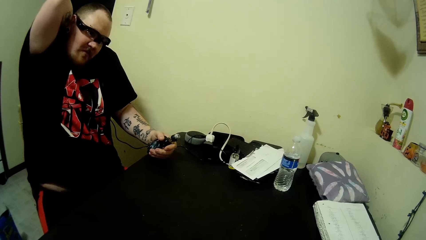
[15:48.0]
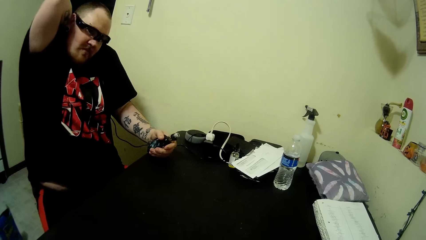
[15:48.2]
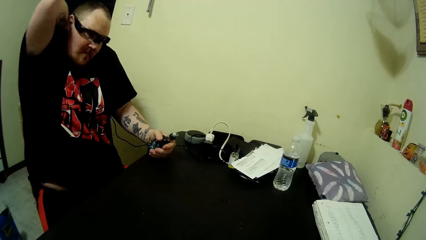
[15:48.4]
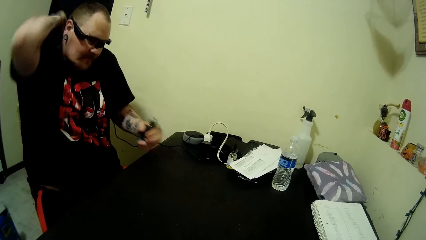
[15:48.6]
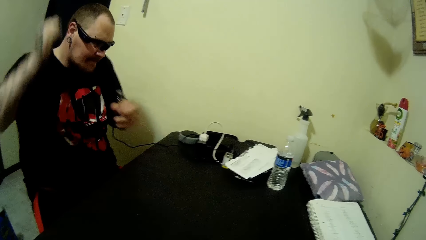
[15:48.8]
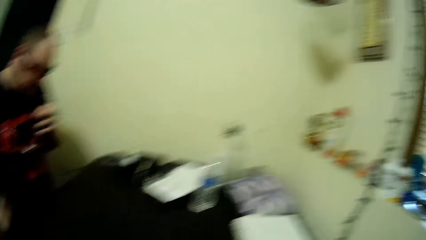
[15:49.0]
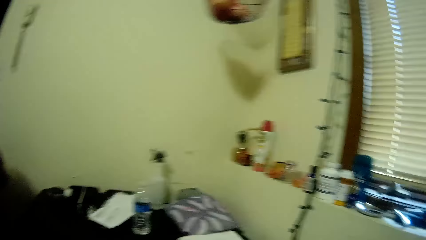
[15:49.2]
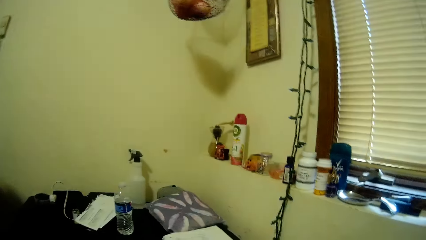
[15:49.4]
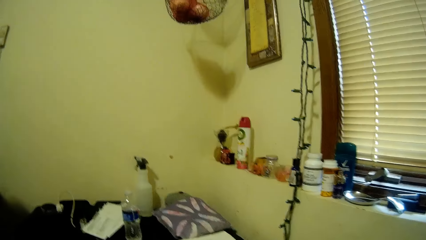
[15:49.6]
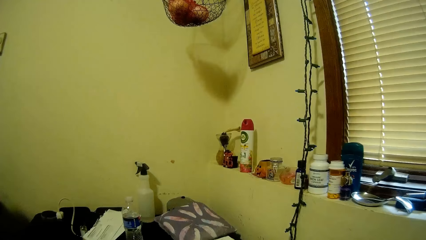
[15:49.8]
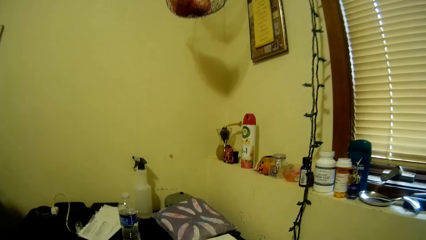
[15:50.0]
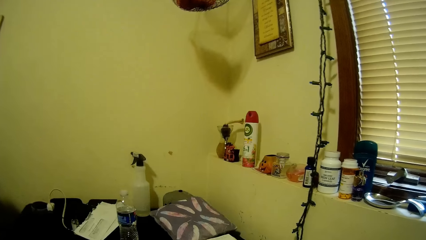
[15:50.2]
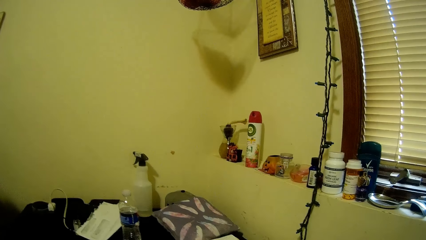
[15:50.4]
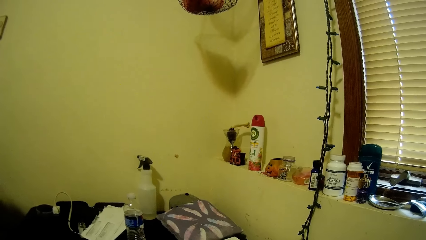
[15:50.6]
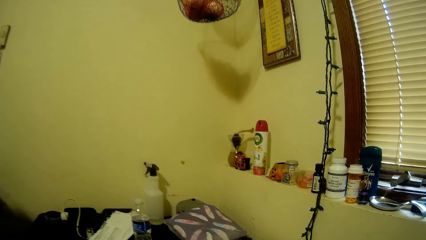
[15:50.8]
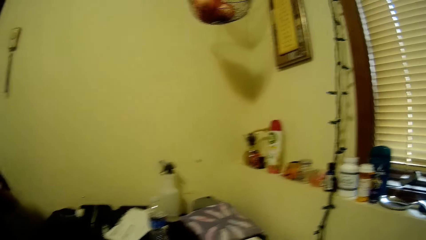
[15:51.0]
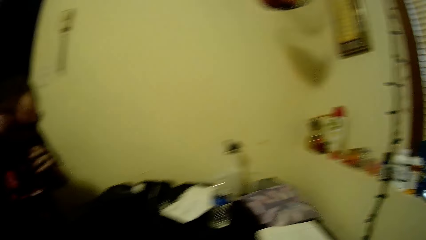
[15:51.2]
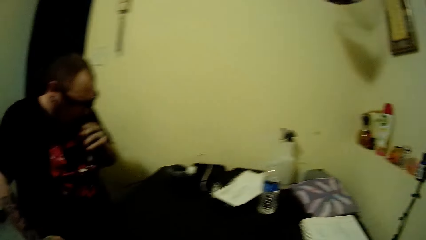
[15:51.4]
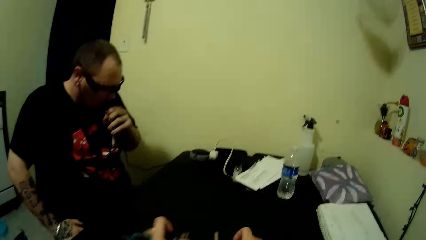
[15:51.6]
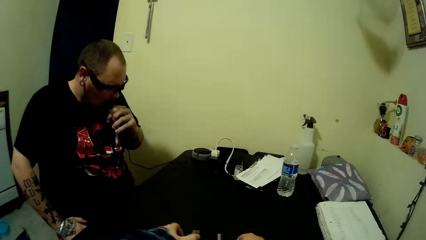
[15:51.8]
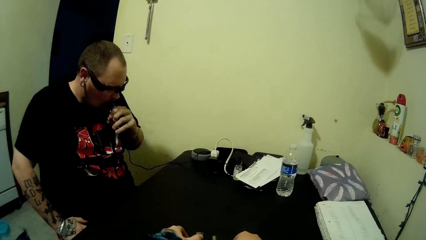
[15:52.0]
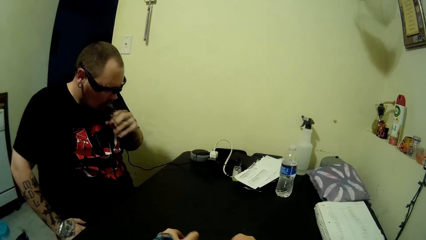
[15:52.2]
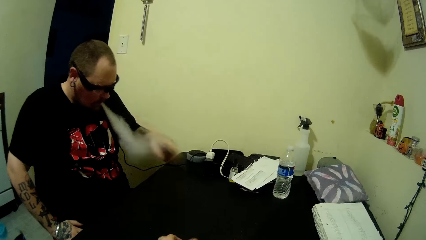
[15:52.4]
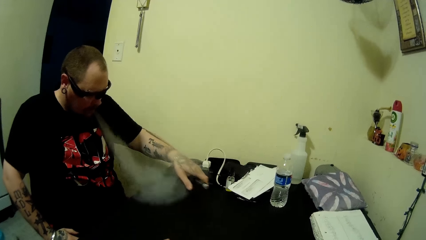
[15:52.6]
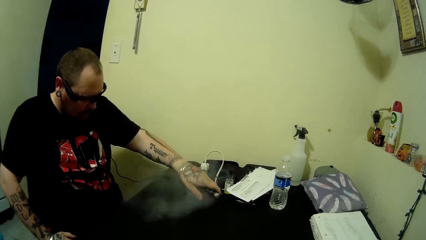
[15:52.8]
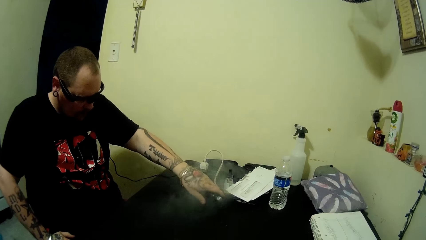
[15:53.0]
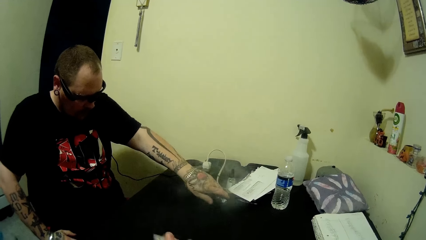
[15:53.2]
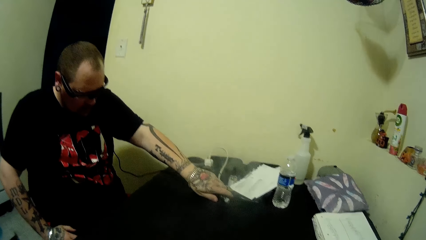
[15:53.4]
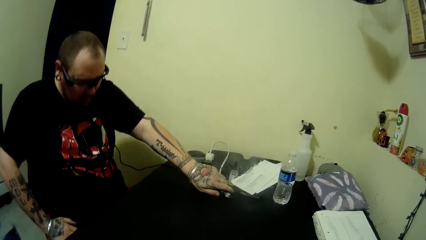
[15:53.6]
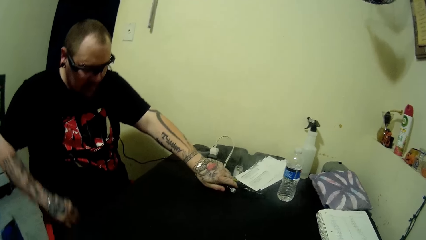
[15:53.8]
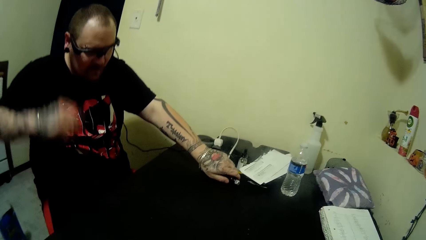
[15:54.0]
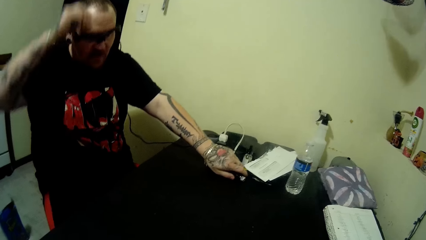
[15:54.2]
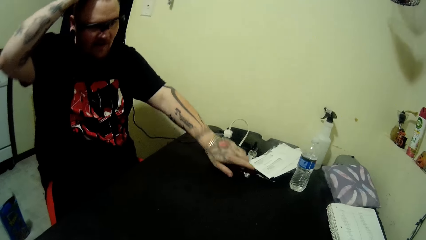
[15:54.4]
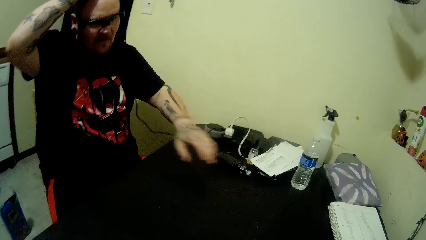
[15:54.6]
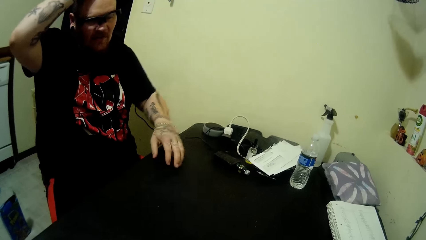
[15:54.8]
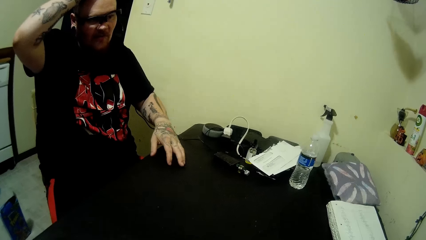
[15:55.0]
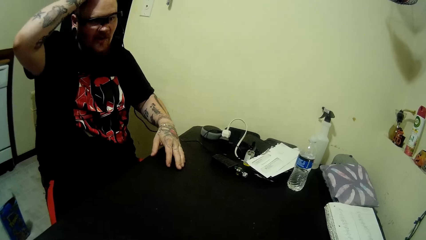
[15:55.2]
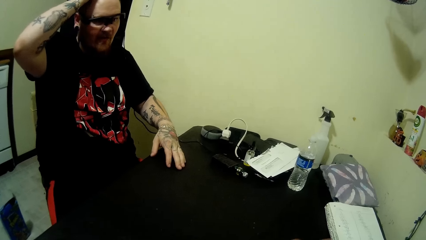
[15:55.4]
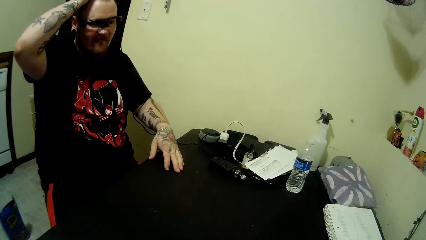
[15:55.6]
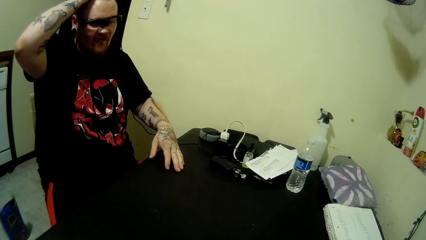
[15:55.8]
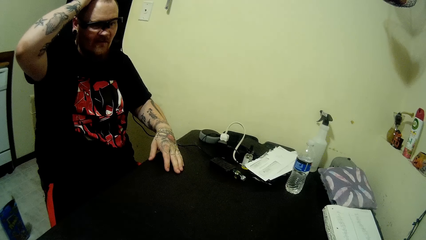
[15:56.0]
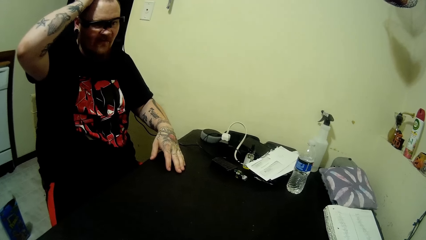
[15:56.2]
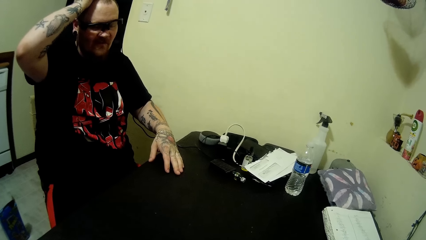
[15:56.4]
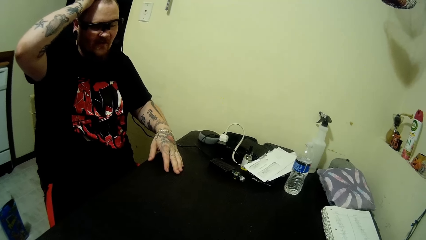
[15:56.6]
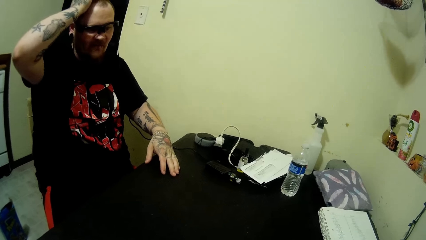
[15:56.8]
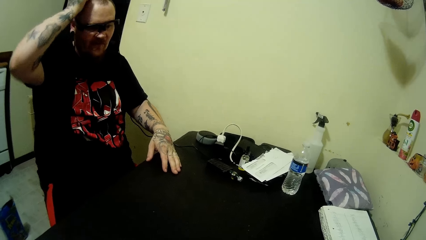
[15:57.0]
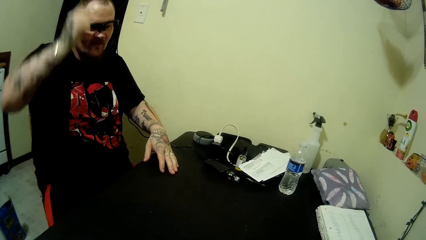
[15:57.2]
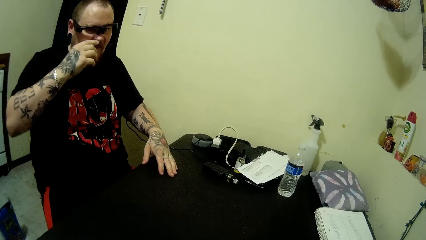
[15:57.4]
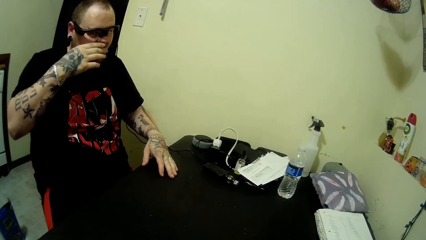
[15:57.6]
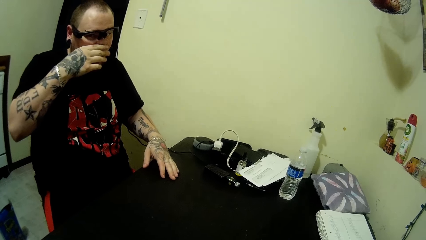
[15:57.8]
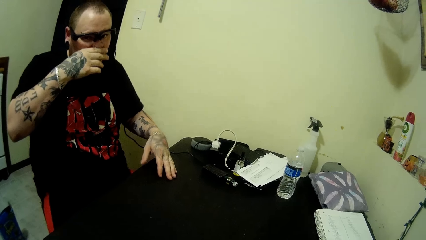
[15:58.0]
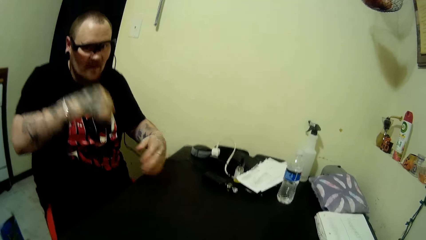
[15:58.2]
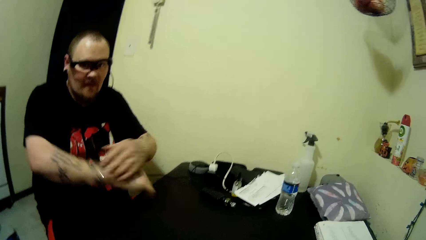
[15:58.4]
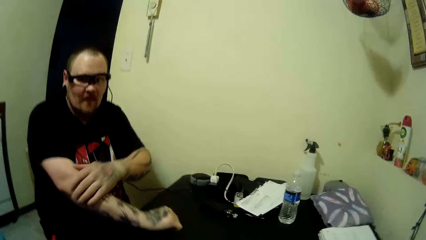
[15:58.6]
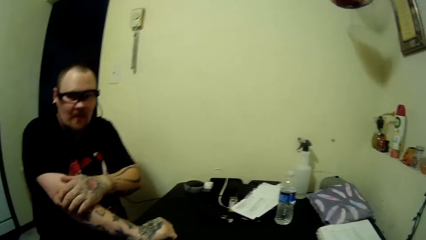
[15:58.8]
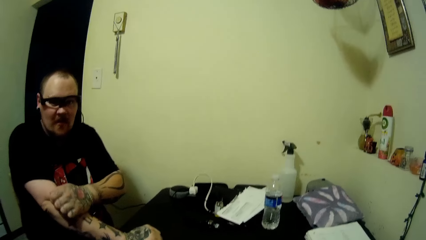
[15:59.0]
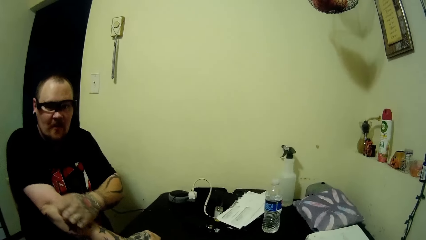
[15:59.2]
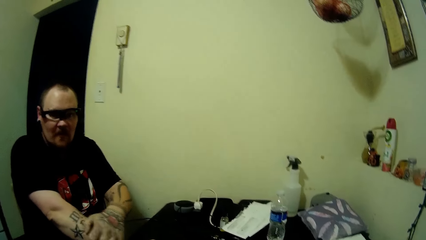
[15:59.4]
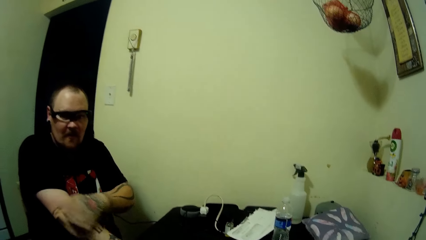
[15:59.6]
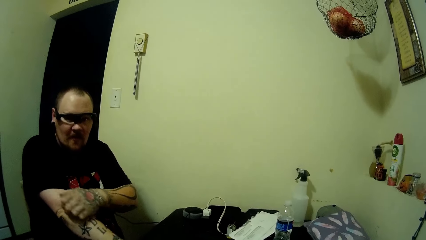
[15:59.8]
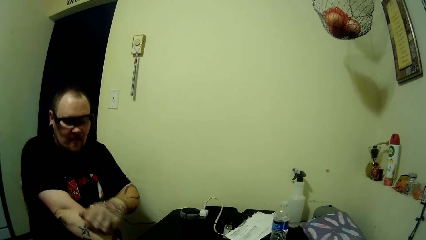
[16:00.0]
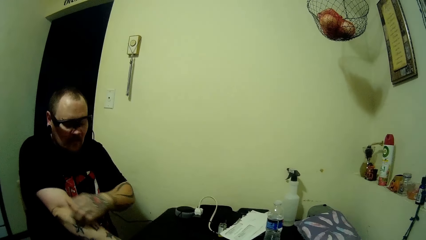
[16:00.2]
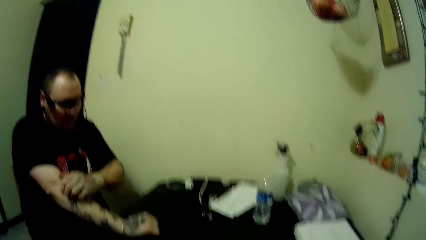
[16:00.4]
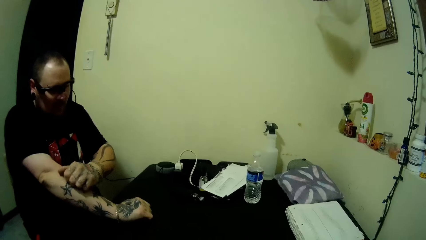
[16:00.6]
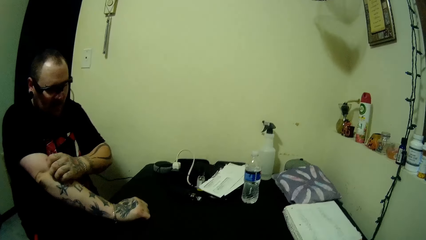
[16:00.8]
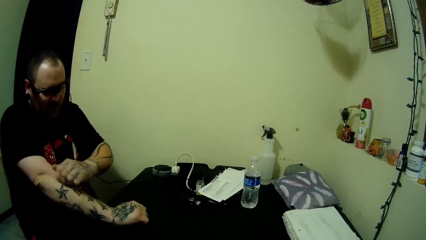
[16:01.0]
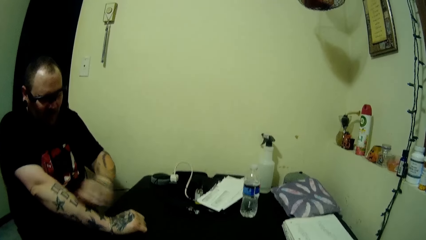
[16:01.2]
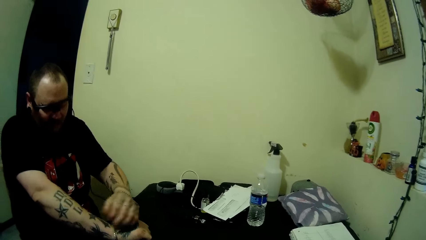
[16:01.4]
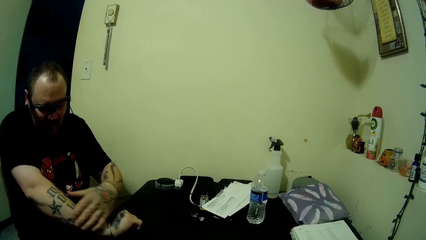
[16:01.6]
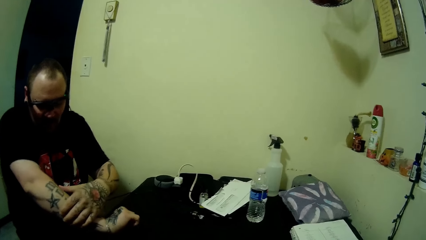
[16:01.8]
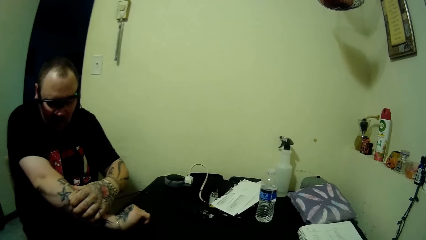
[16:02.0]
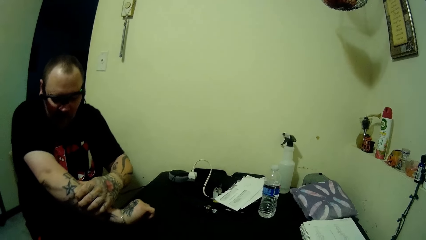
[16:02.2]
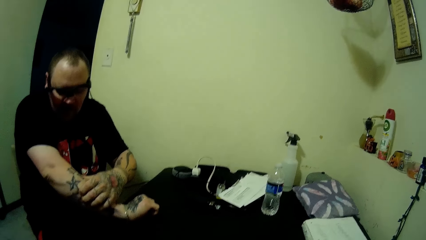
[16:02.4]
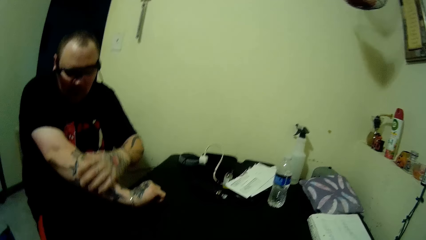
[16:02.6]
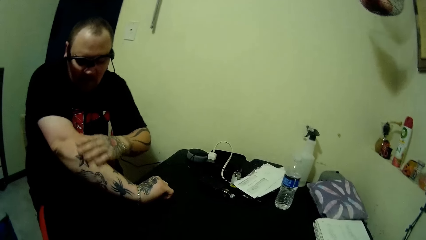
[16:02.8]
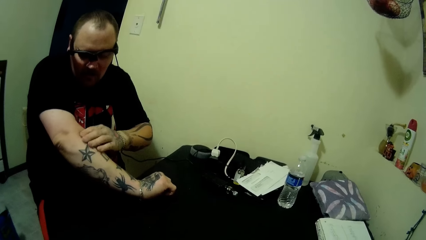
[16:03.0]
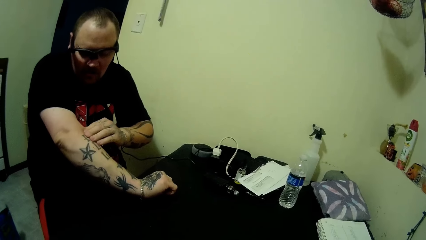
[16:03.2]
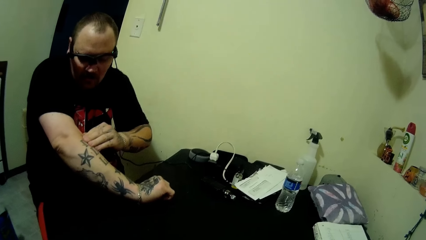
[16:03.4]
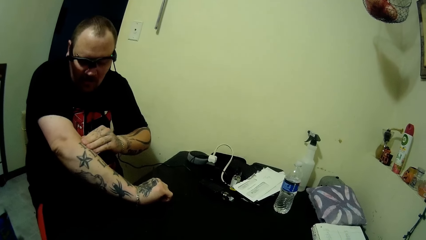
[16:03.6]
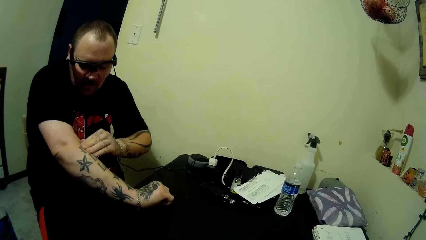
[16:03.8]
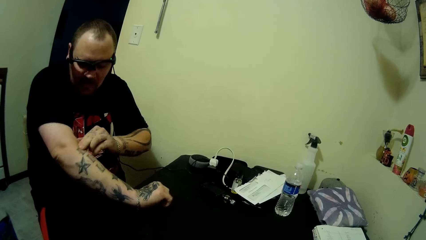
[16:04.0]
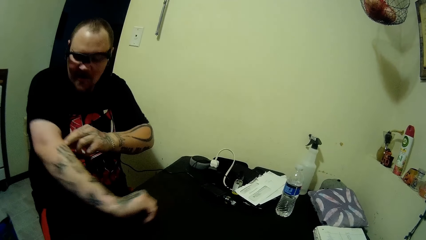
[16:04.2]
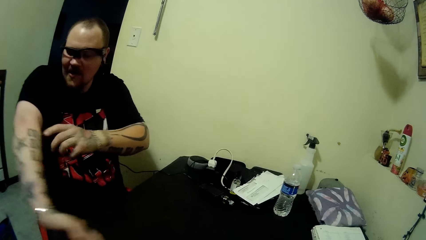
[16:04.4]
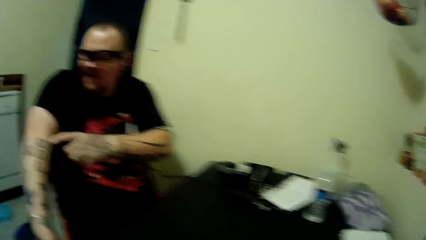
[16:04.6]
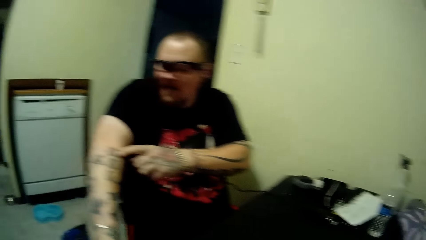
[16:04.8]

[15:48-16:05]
A man rubs his back. The man smokes with the vaping device. The camera wearer takes the play card. The man drops the vaping device on the table, touches his head, and rubs his hand.
